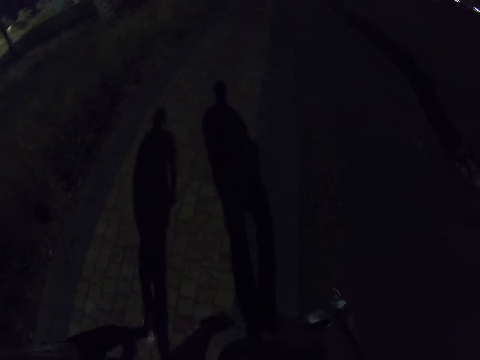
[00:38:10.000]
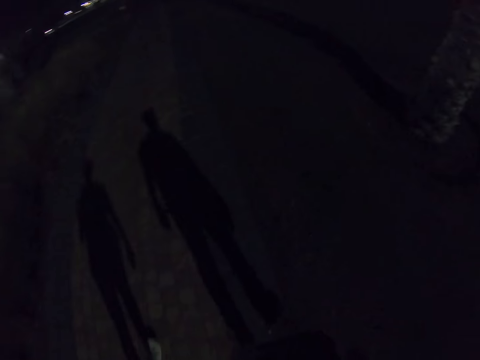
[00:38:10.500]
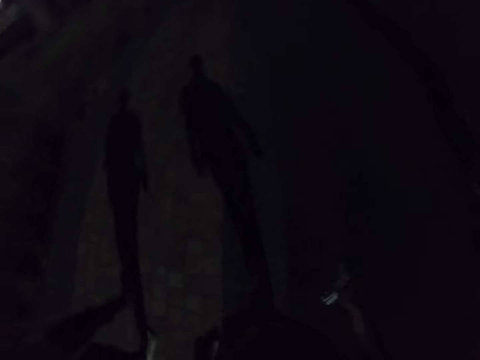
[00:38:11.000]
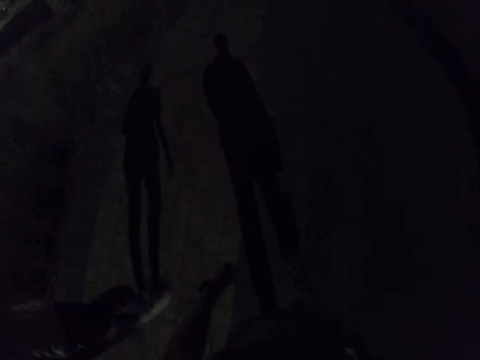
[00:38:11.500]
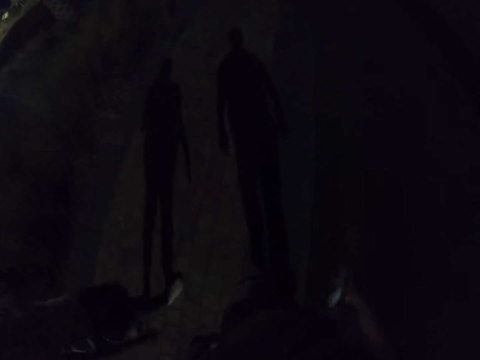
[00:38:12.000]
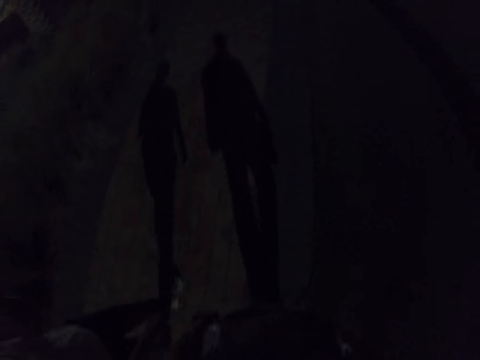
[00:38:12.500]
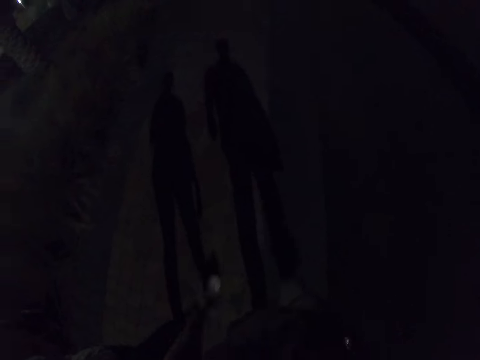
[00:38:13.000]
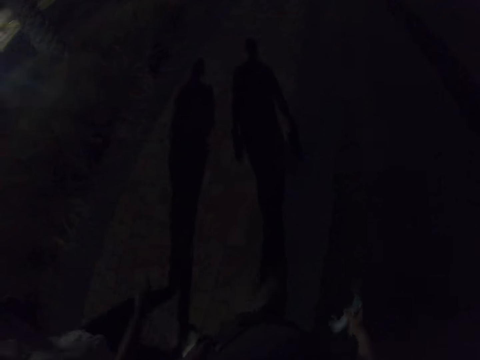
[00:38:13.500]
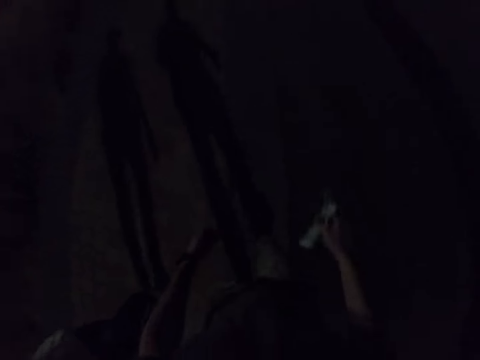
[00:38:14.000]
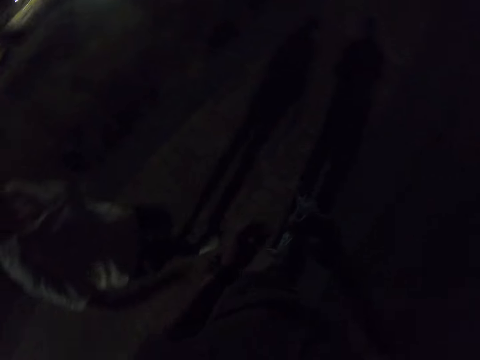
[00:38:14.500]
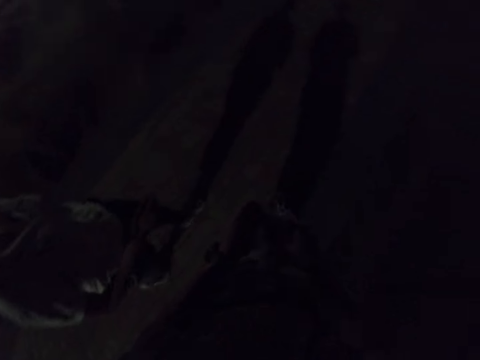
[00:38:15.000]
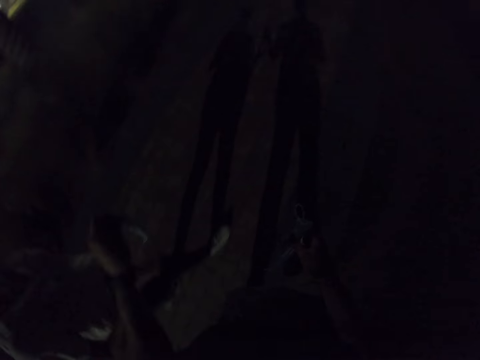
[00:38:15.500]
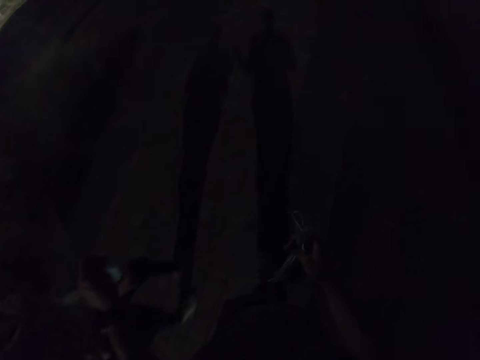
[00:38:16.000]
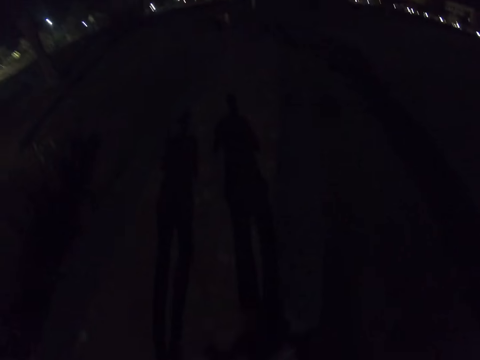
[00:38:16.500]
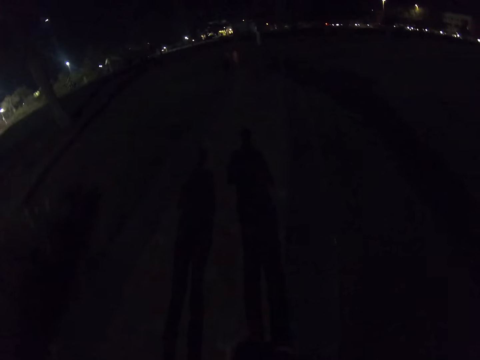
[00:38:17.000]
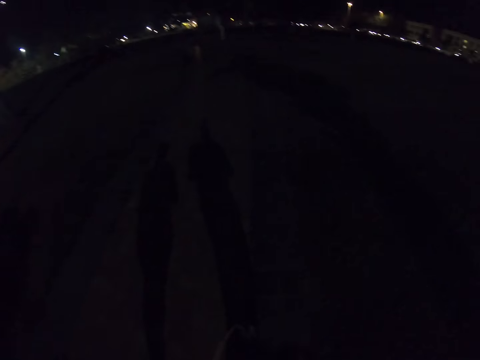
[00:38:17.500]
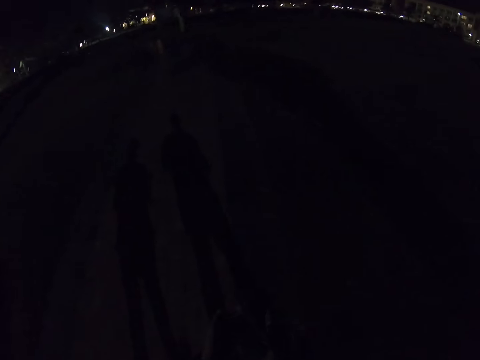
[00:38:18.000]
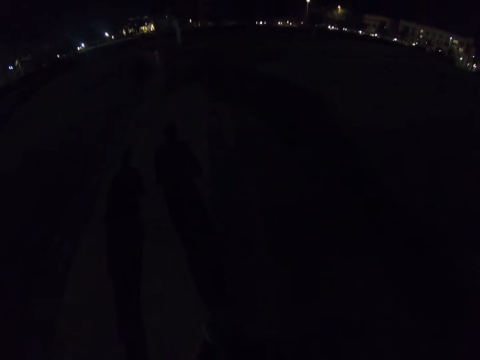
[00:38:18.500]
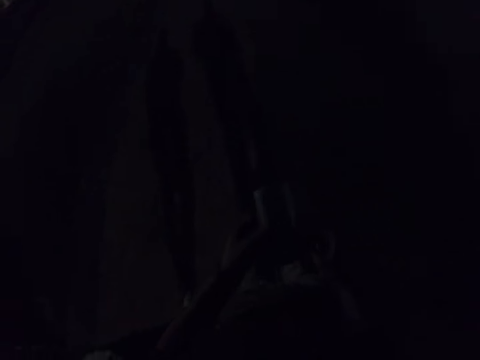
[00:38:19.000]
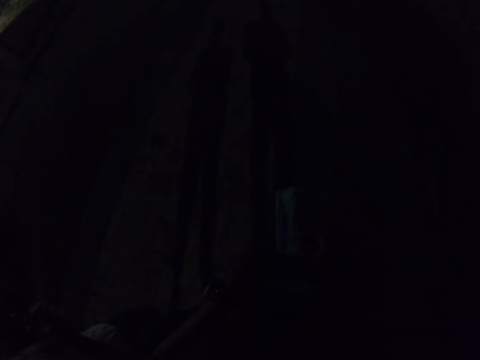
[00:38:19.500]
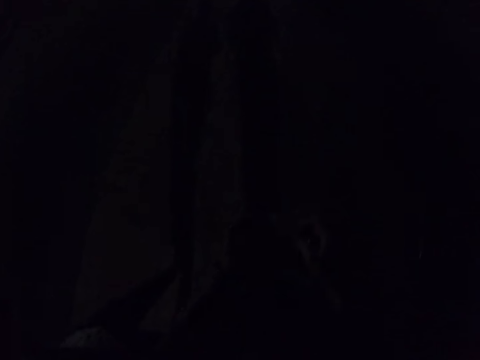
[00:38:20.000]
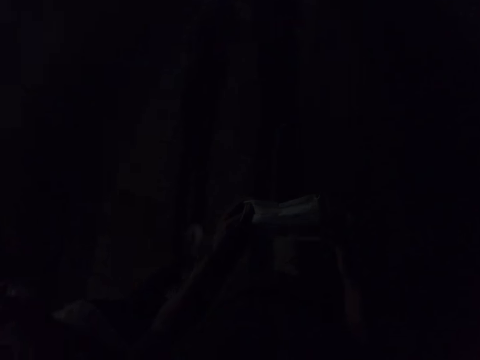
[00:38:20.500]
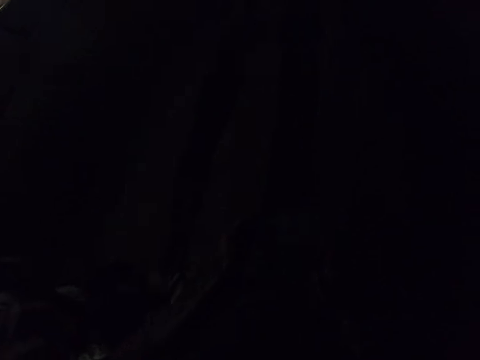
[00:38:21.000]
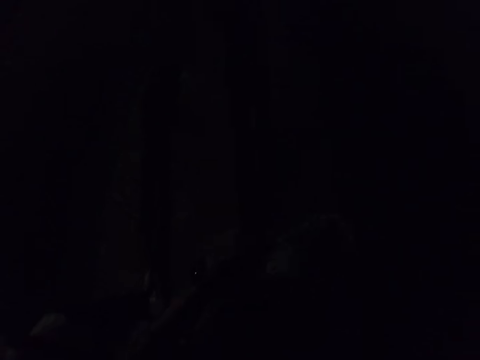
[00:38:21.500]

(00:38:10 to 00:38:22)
The camera wearer transfers a mask to the left hand. He gives a woman the mask. He gestures out with his hand. He walks on the field. He adjusts the mask using both hands.

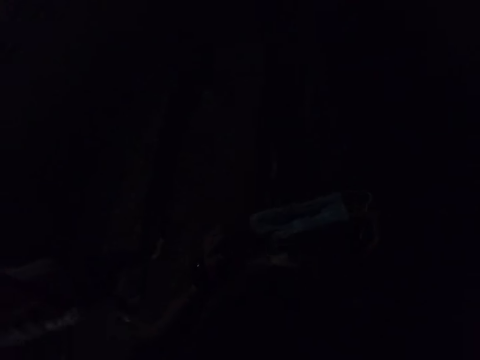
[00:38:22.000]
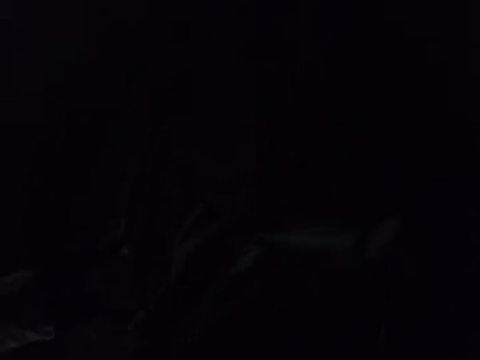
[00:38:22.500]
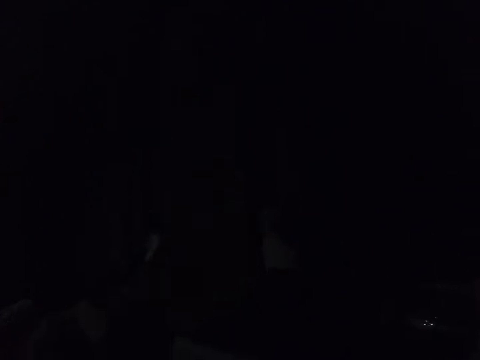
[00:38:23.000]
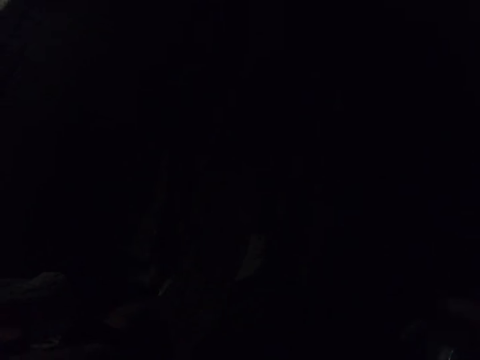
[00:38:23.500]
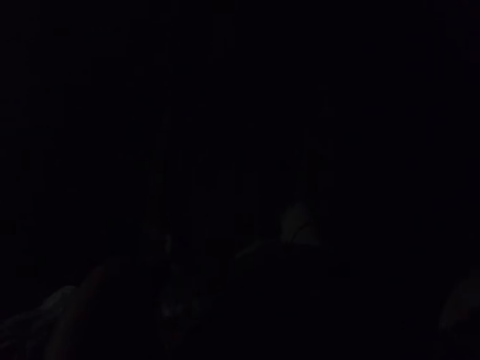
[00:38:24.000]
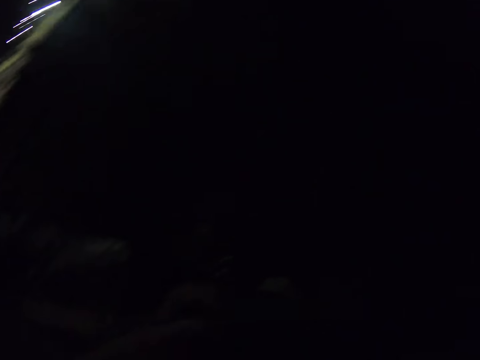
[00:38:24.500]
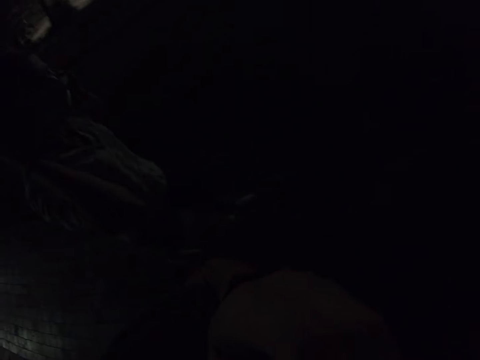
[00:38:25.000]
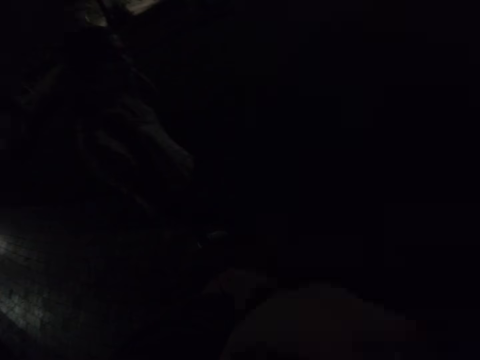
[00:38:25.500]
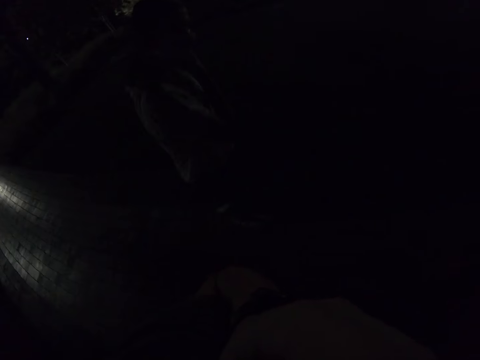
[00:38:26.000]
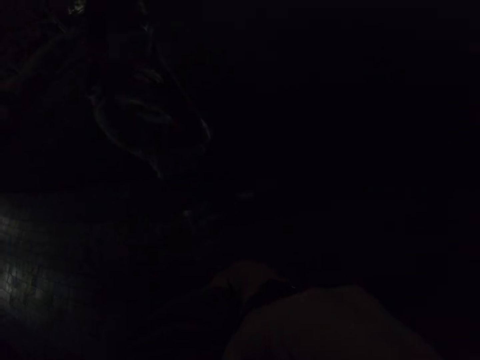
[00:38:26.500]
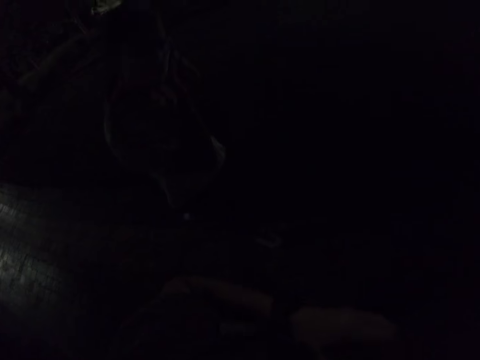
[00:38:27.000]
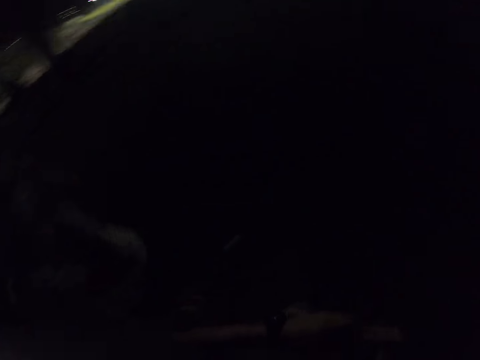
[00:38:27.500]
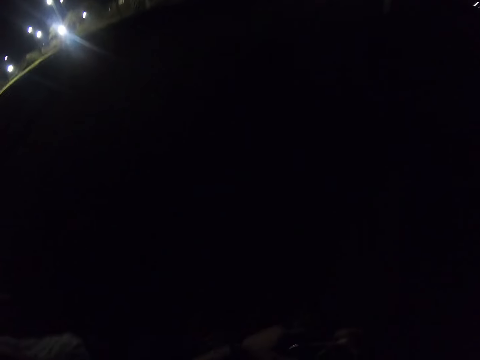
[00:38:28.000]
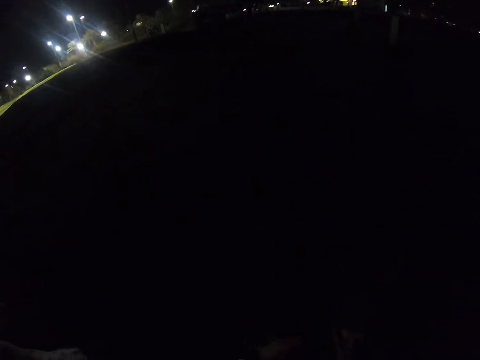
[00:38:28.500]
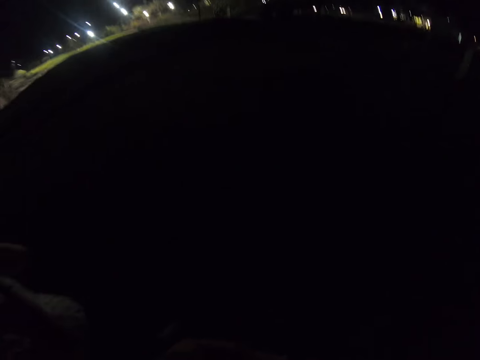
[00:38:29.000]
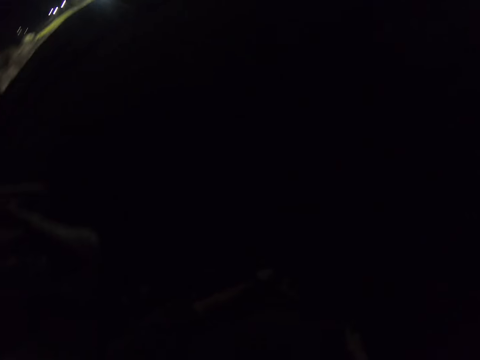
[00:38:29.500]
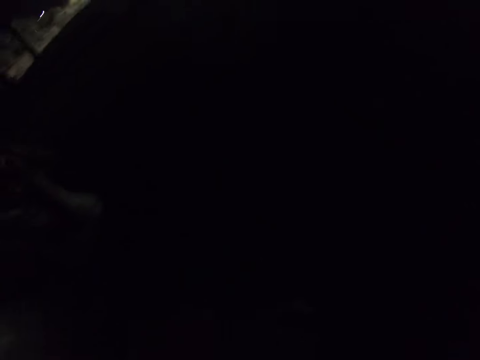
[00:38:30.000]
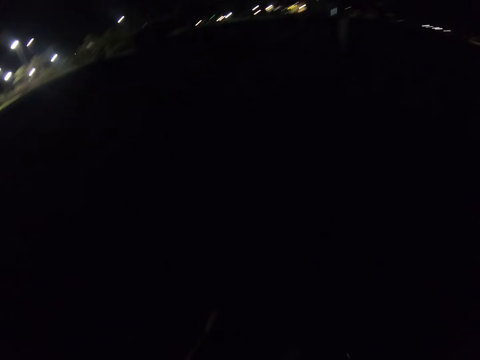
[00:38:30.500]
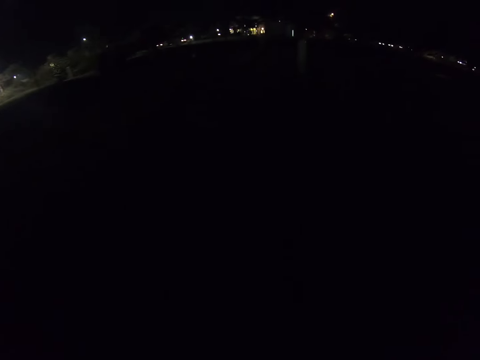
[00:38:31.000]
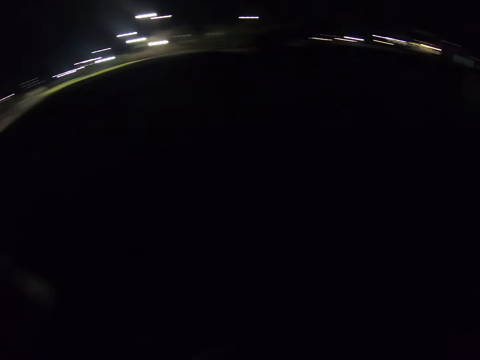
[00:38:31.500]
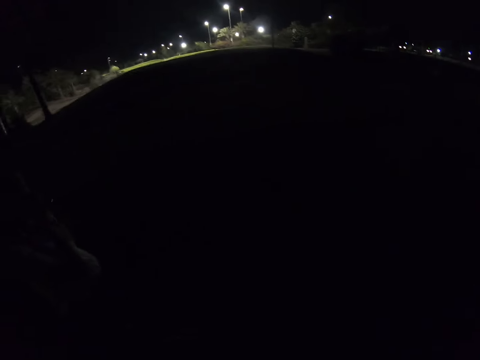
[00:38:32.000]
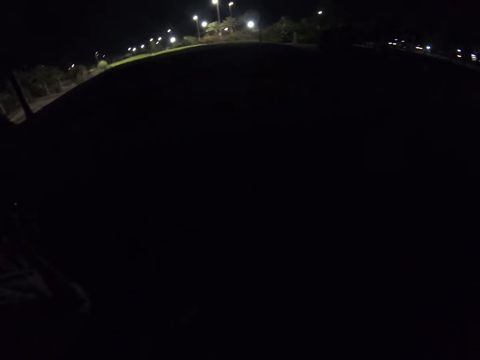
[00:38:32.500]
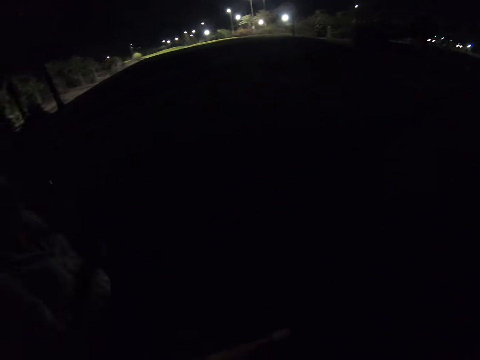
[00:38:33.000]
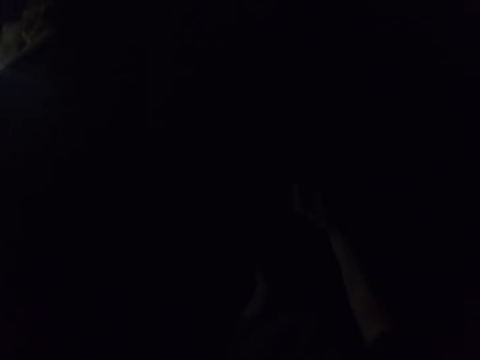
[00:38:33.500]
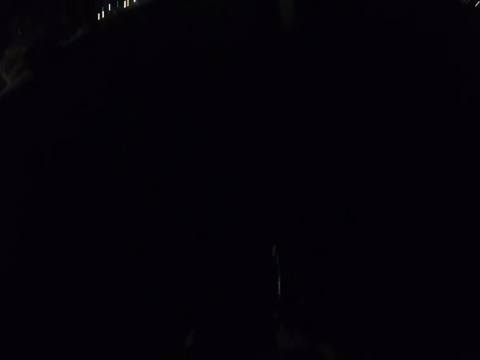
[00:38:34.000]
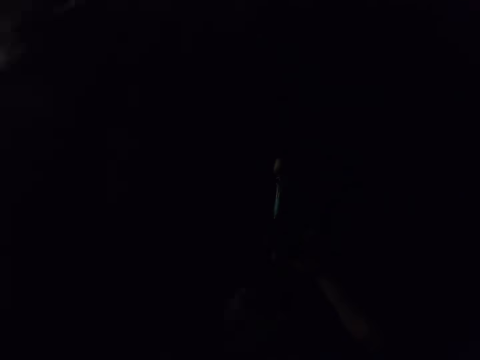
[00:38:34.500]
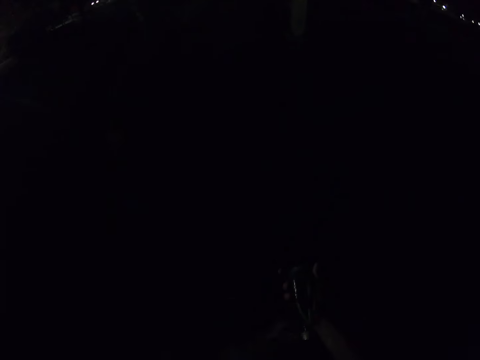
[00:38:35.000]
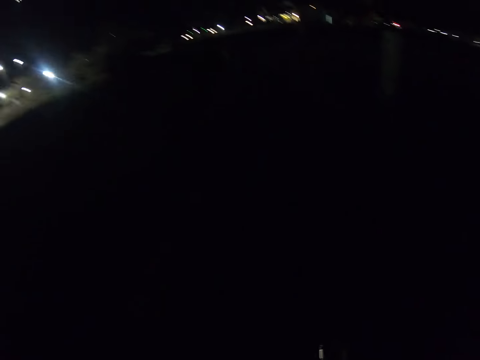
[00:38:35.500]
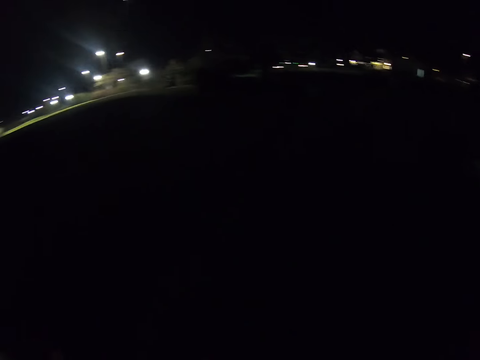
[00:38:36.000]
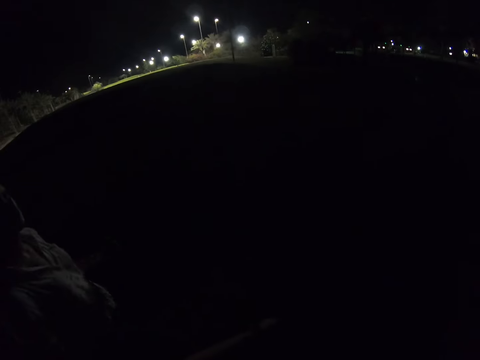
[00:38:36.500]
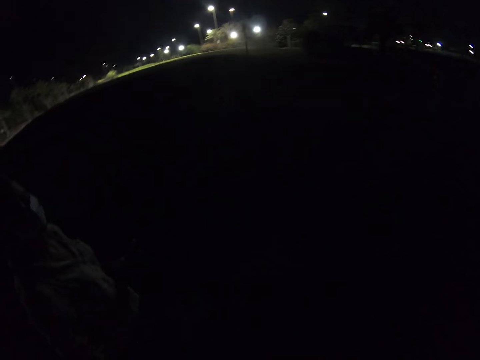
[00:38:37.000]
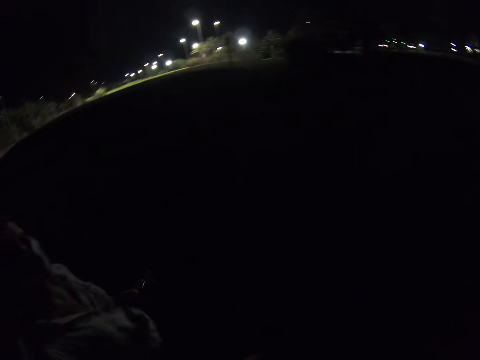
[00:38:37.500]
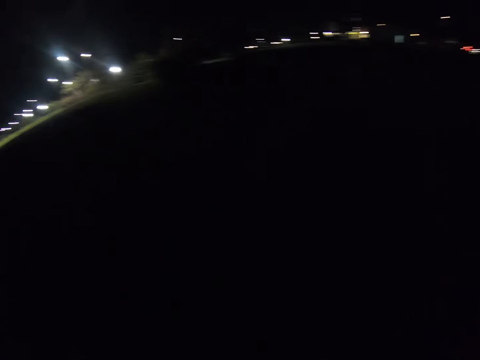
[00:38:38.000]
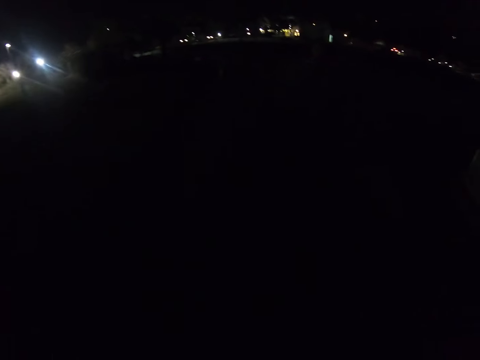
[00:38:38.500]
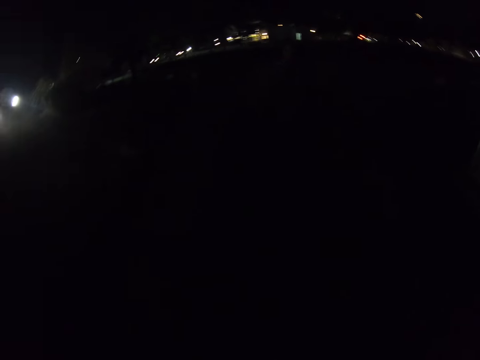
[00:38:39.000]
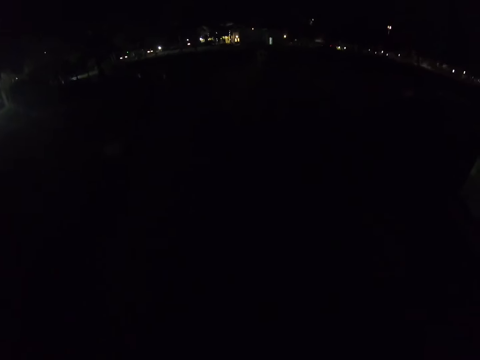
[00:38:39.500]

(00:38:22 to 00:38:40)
The camera wearer puts on the mask. They walk on the field. A woman wears a mask. The woman adjusts the mask. The camera wearer looks around the field. They rotate the bottle using the right hand. They walk on the field and look around the compound.
